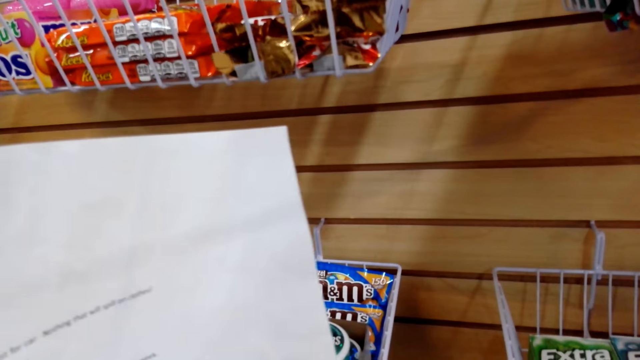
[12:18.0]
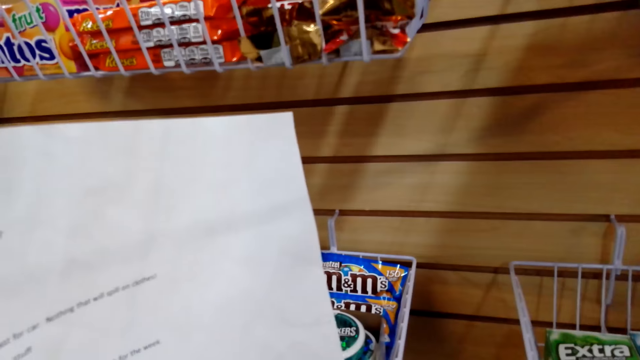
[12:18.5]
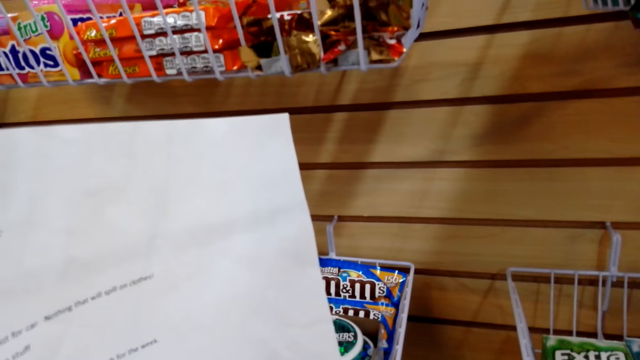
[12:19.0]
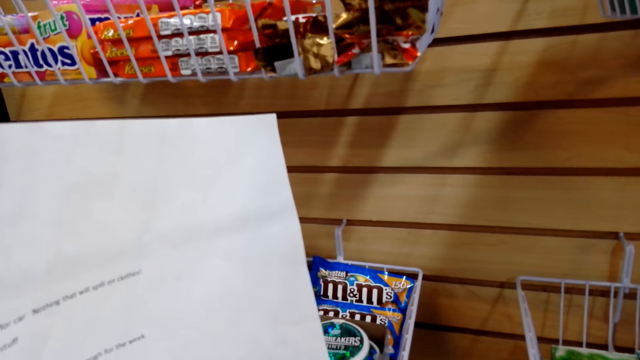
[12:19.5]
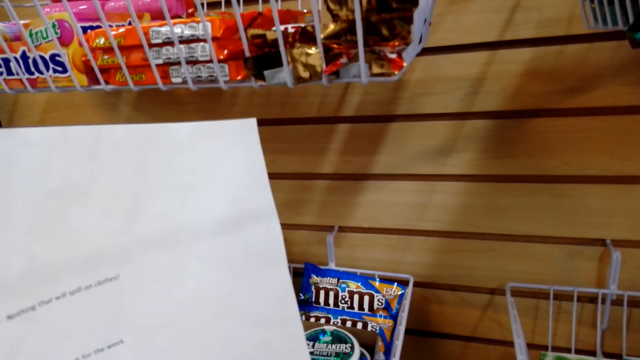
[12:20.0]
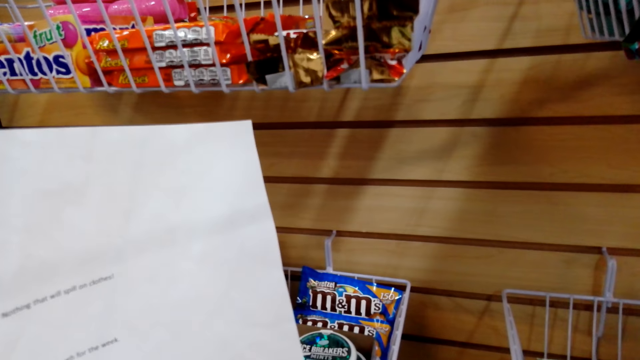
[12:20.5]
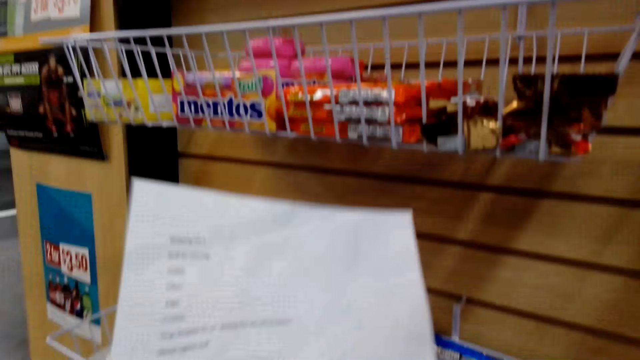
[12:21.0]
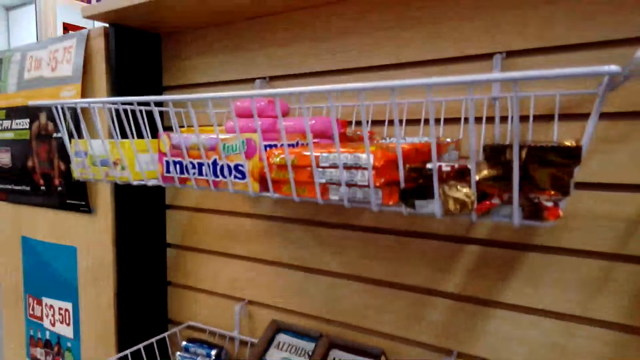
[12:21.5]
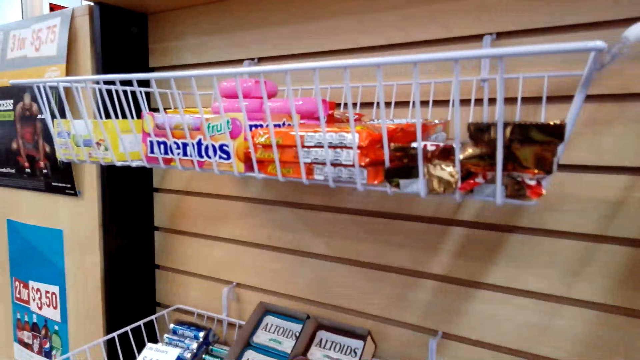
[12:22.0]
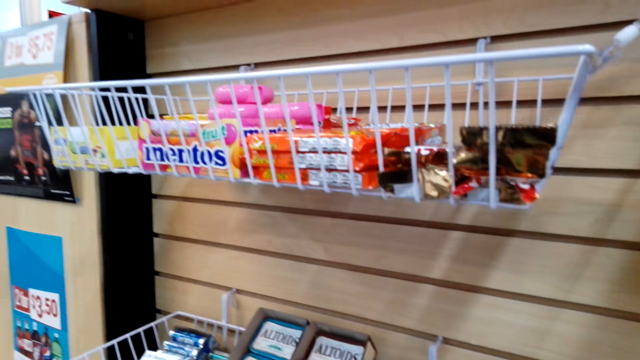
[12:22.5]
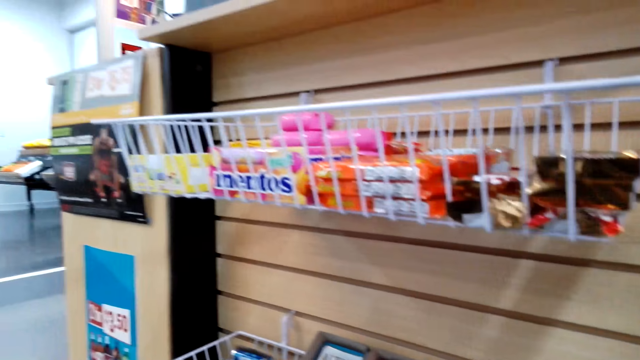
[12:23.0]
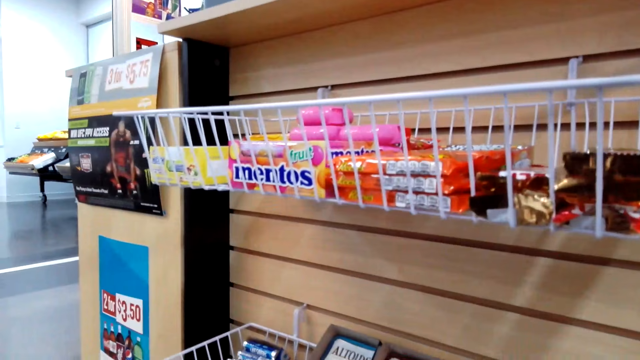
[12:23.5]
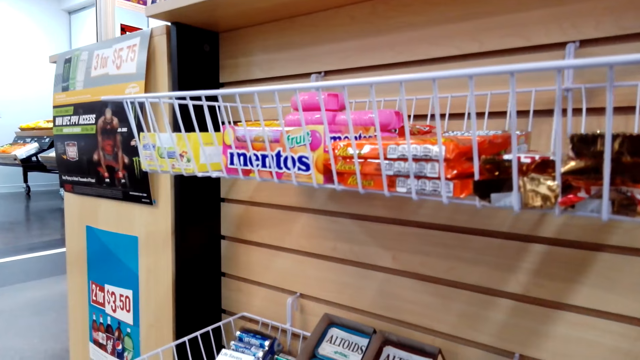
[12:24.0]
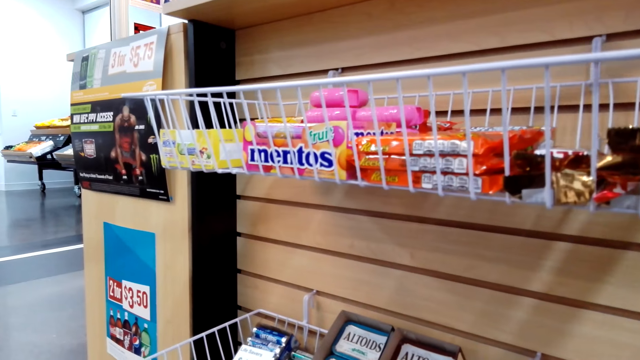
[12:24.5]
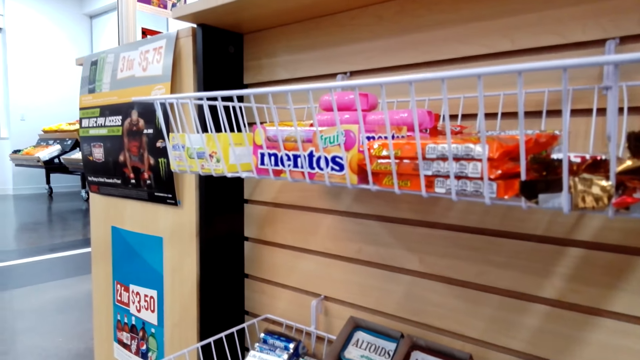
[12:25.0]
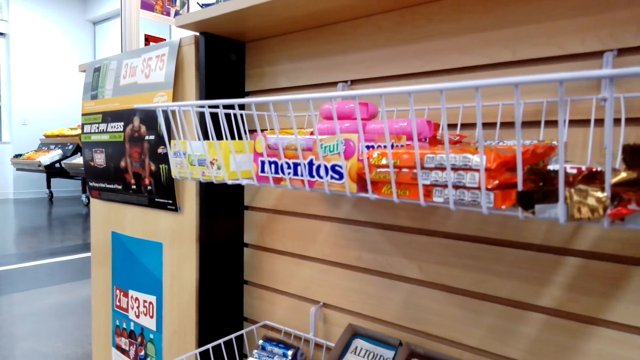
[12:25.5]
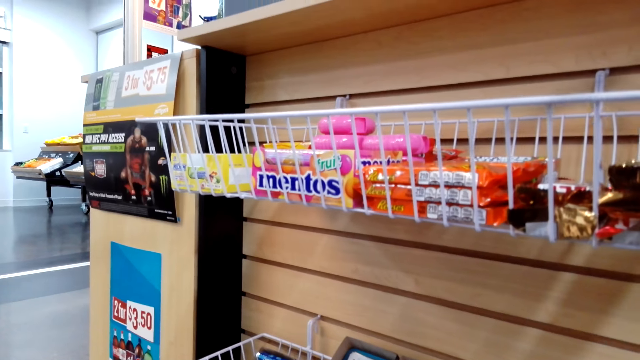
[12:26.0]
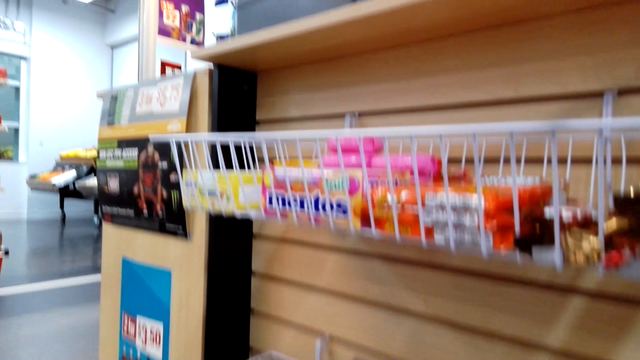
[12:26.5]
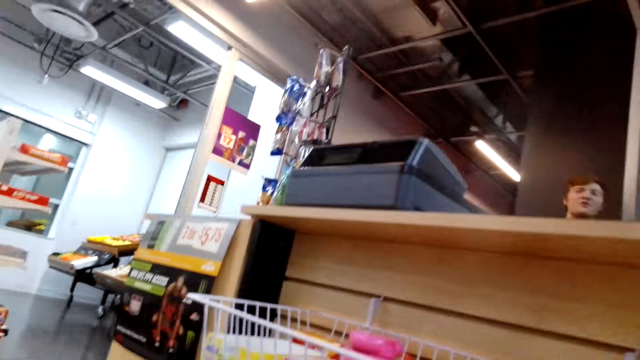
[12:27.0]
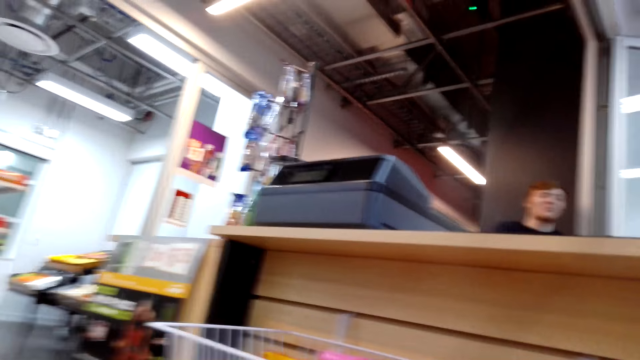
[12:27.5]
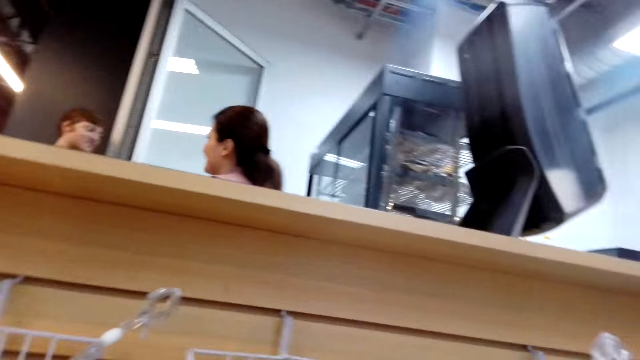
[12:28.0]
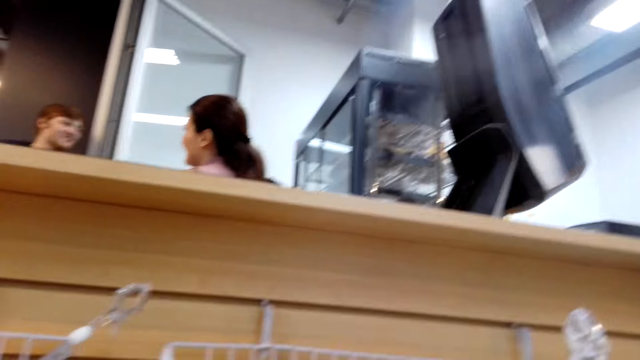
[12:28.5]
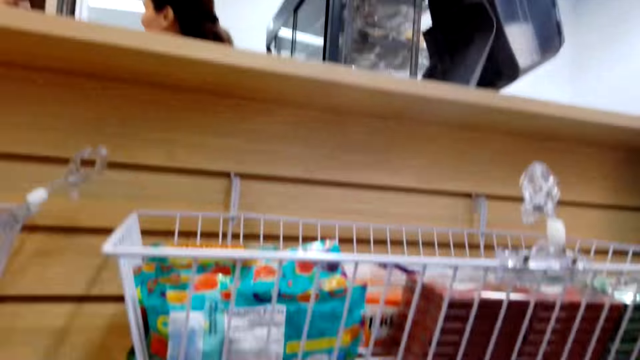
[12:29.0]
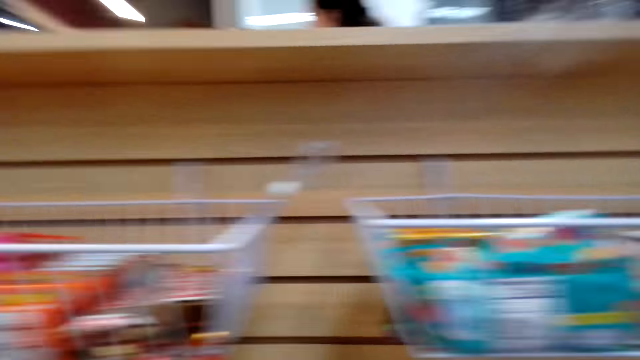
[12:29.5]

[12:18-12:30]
The camera wearer reads the paper. They look around.

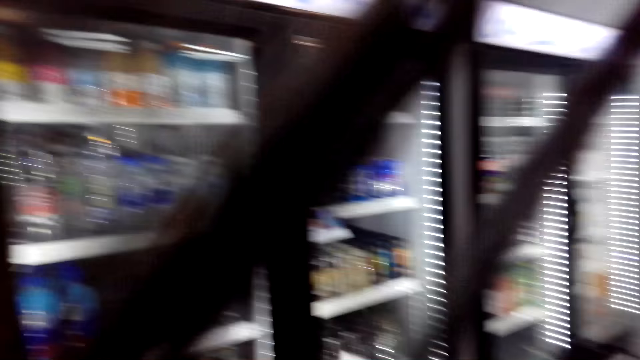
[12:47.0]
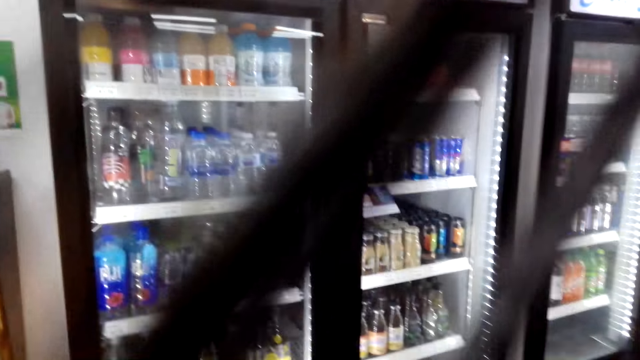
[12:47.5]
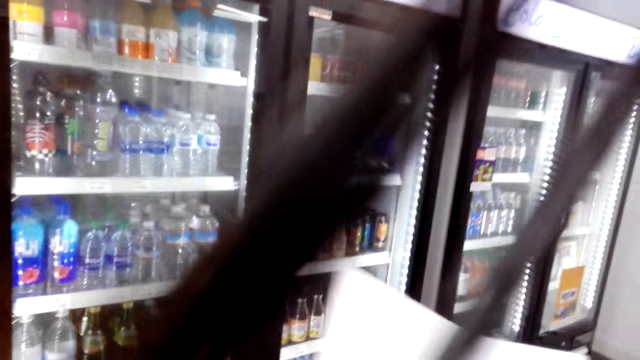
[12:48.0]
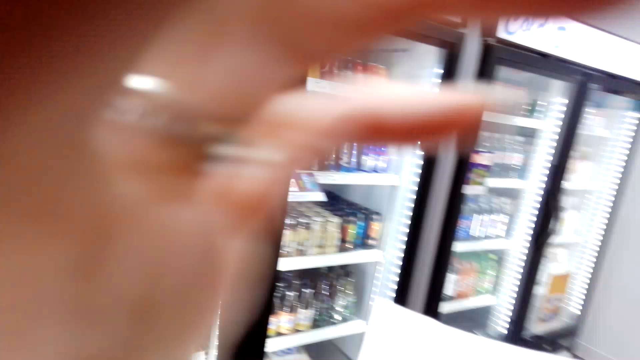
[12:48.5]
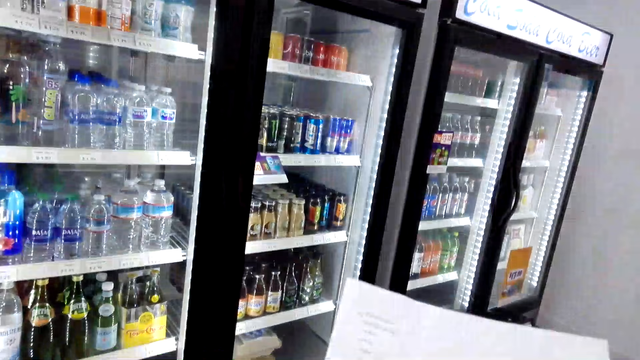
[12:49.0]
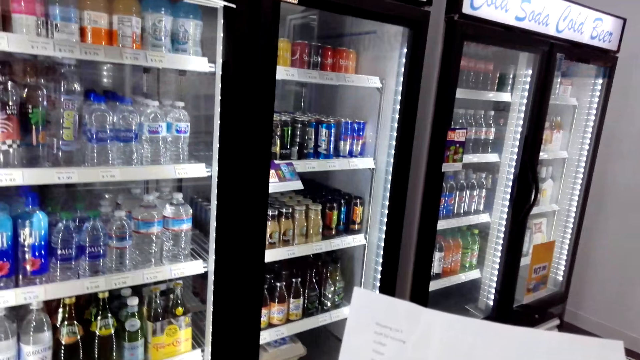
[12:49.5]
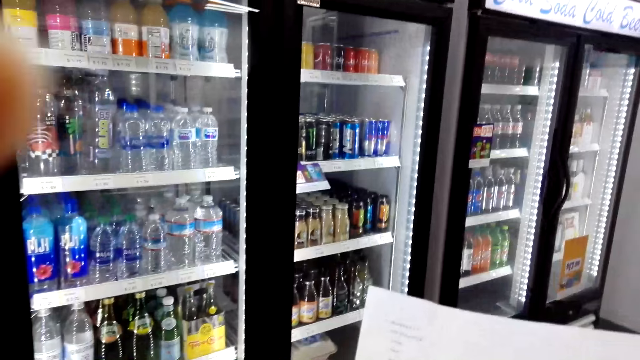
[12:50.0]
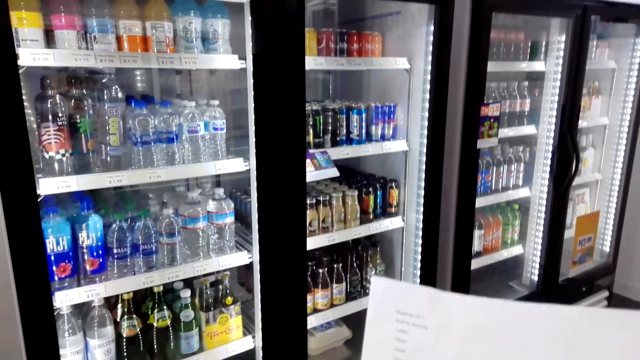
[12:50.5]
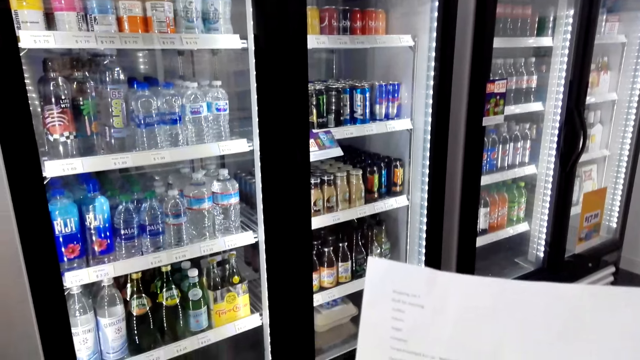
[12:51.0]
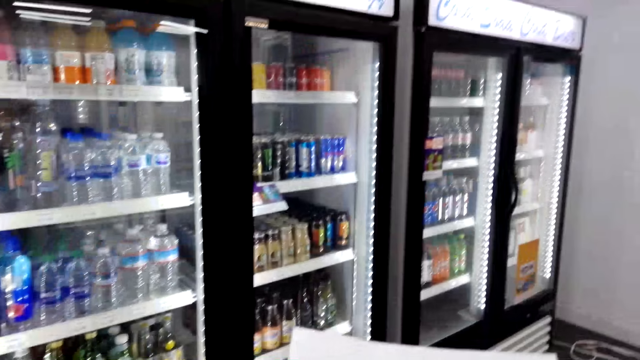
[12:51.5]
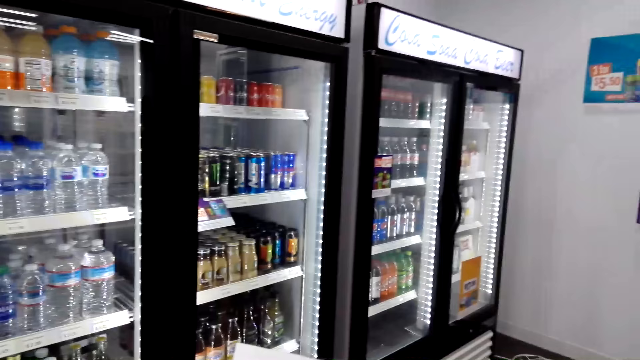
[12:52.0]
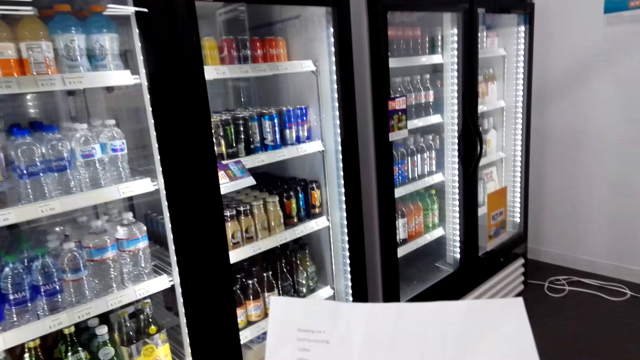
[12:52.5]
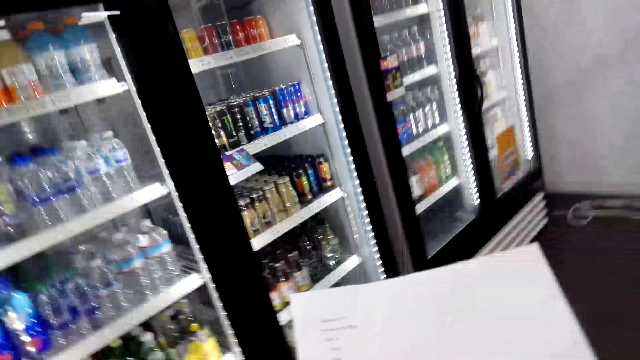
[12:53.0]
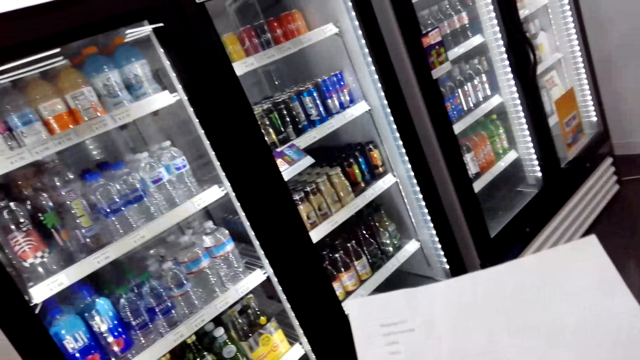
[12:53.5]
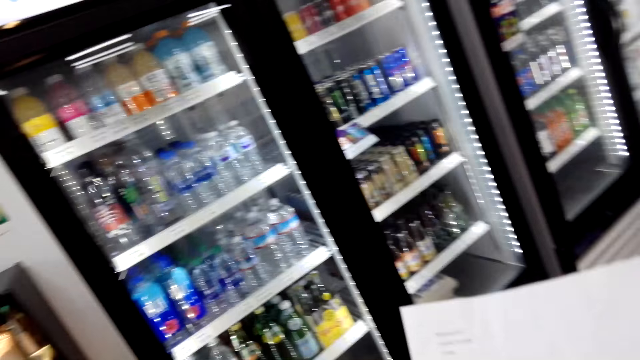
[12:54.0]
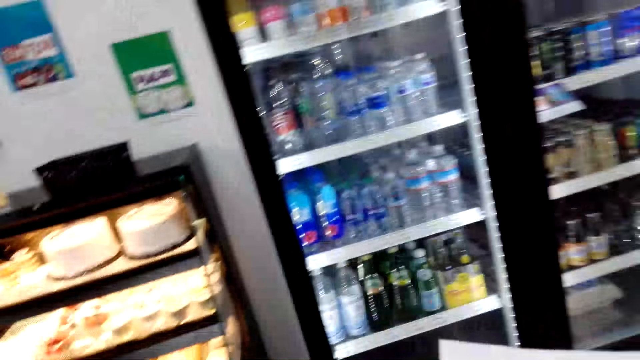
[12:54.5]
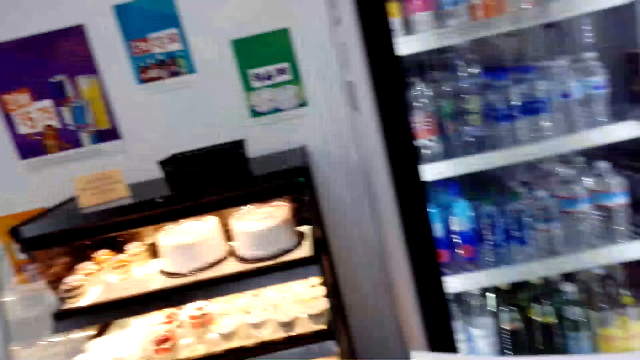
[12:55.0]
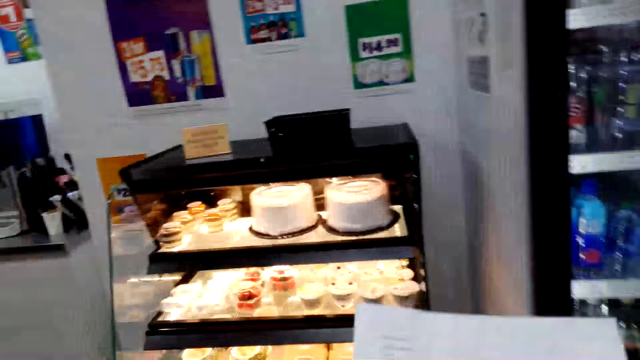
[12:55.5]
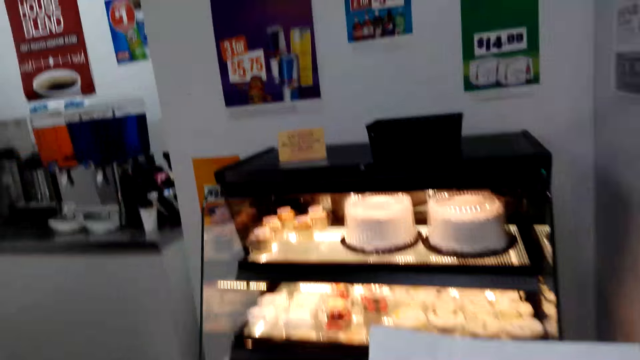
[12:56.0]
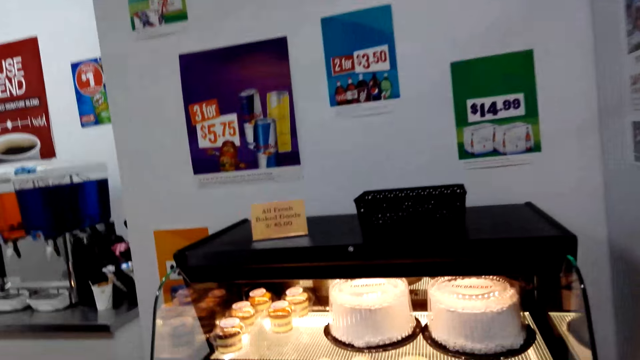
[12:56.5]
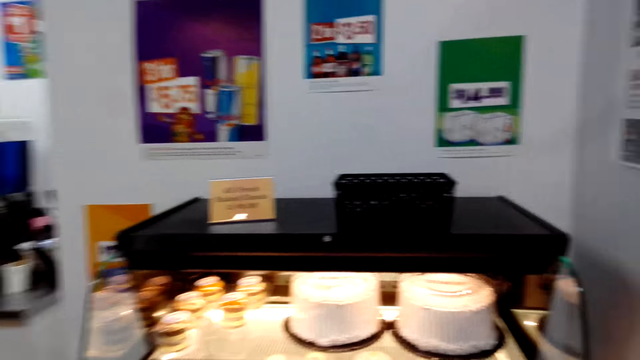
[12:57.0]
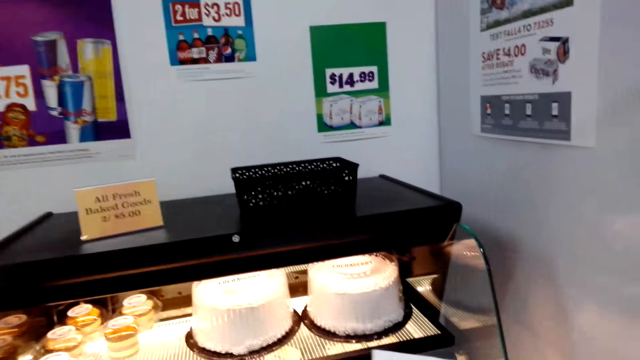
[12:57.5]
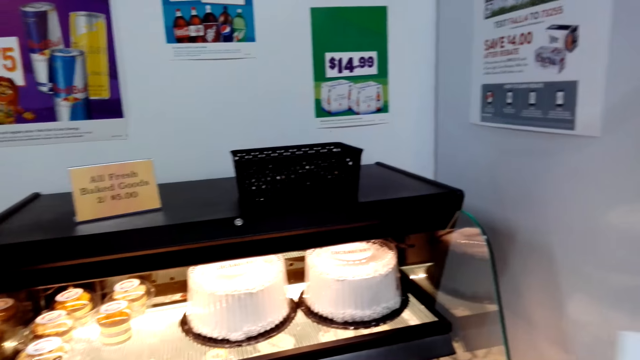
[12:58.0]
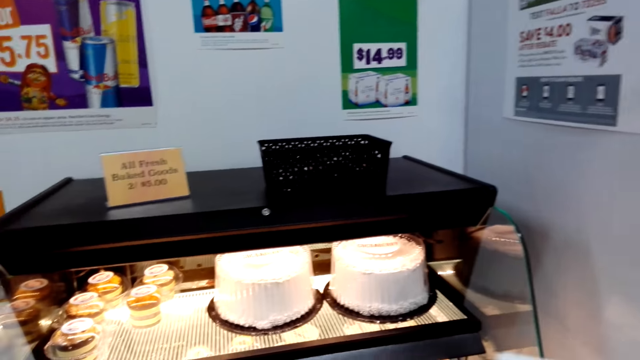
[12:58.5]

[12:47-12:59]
The camera wearer adjusts her camera. They walk around.
